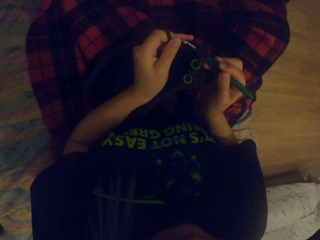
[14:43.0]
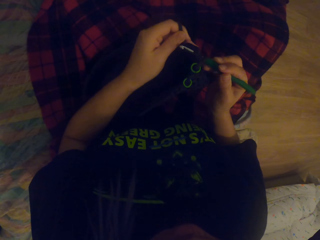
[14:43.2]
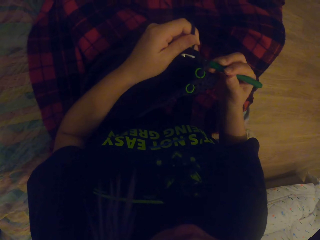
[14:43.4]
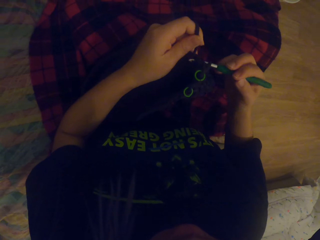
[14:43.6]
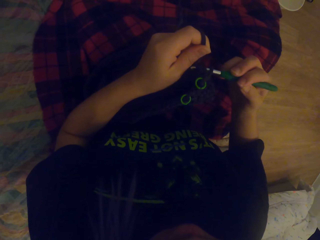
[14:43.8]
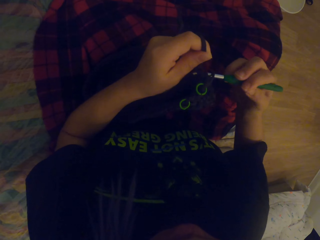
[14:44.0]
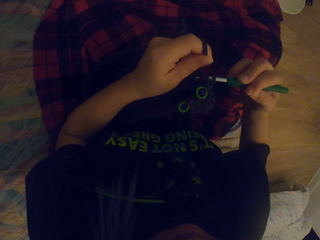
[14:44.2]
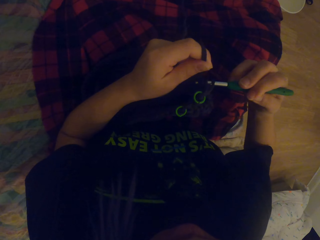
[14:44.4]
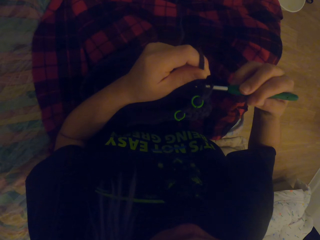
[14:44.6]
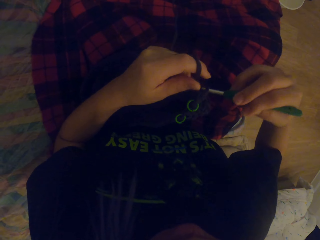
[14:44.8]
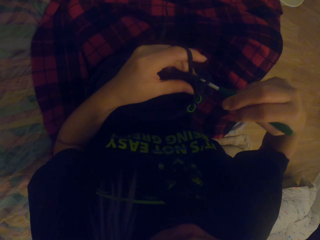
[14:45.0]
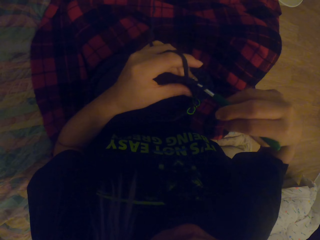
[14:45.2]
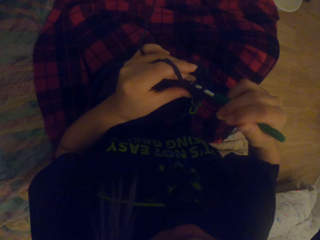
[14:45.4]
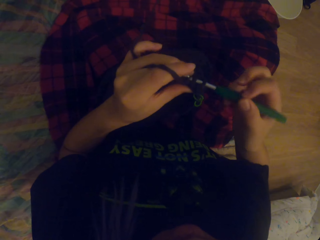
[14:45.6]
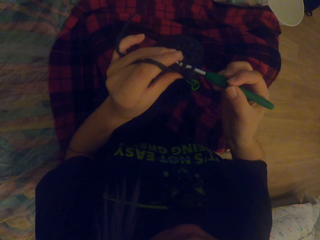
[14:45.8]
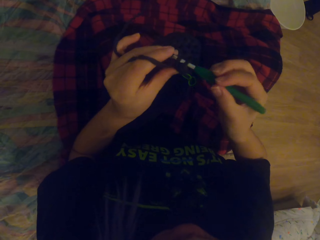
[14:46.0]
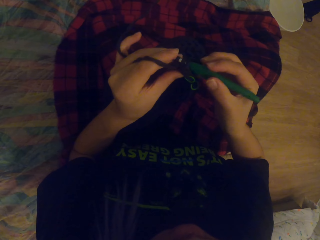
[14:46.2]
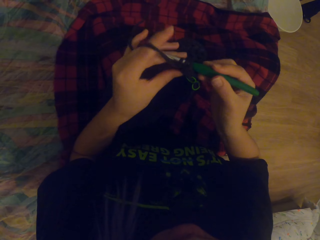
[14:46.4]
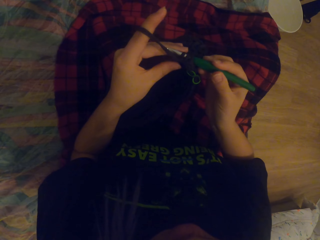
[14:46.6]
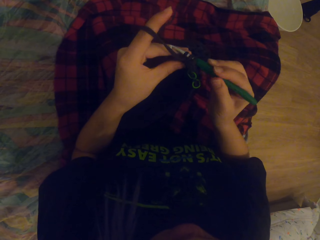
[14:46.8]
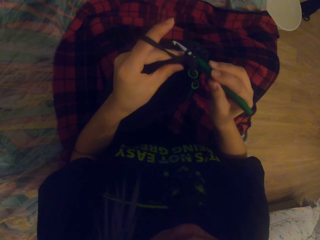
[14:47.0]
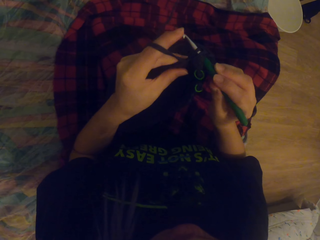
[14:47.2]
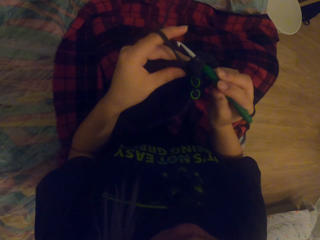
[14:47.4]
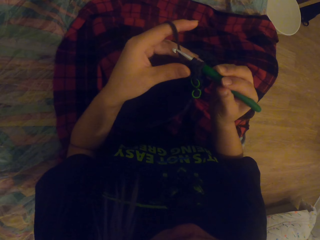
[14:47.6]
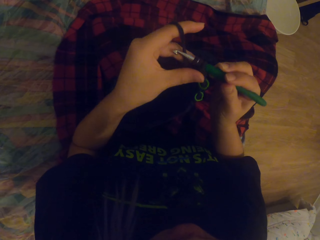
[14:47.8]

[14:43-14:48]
The camera wearer sews.

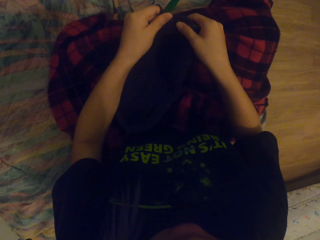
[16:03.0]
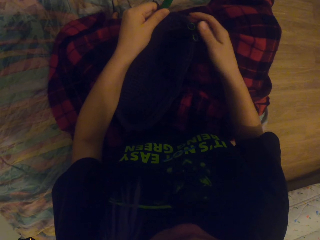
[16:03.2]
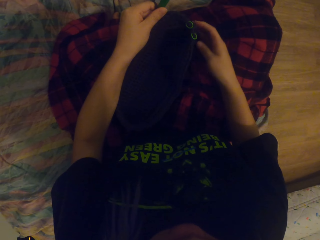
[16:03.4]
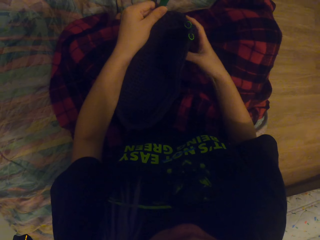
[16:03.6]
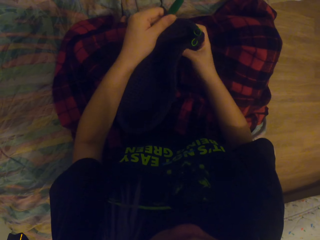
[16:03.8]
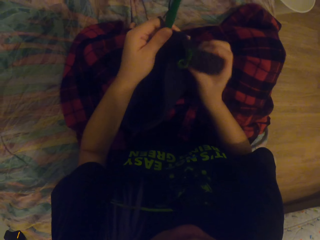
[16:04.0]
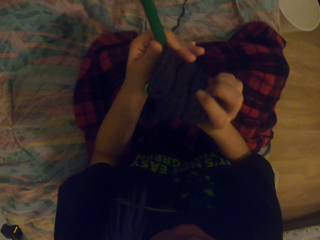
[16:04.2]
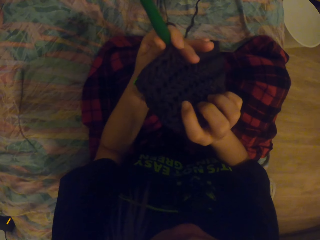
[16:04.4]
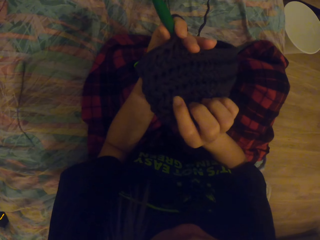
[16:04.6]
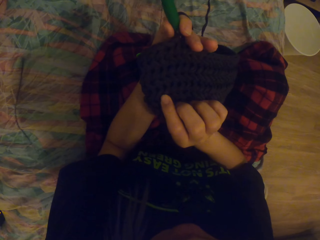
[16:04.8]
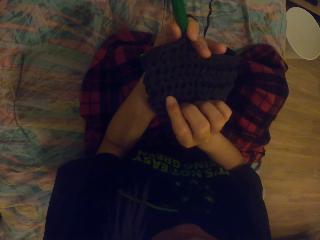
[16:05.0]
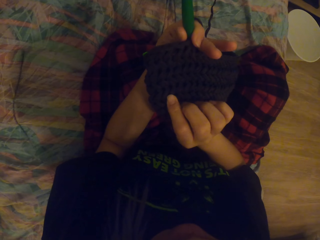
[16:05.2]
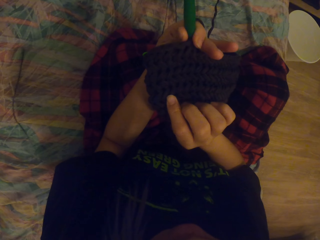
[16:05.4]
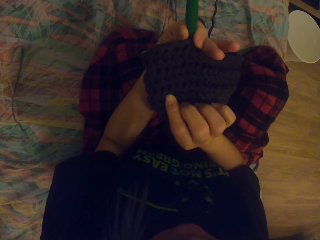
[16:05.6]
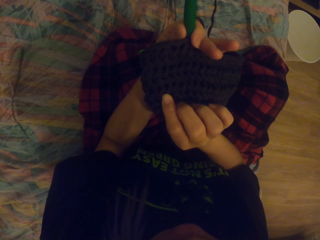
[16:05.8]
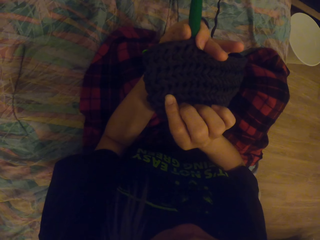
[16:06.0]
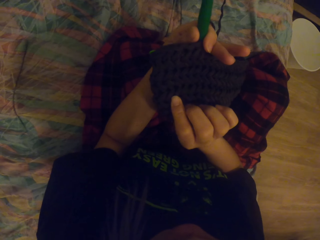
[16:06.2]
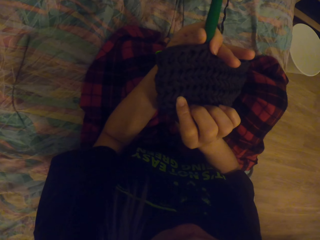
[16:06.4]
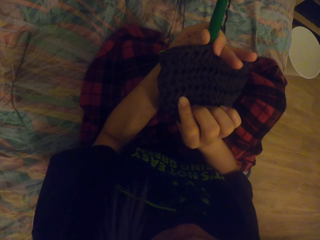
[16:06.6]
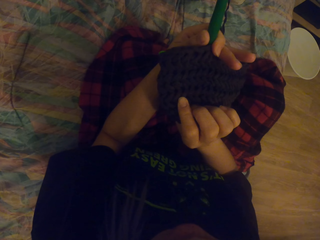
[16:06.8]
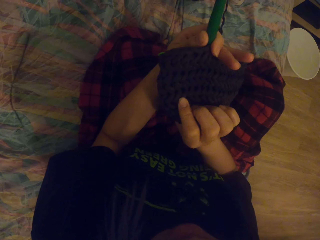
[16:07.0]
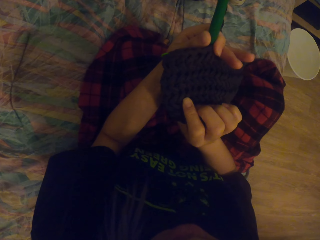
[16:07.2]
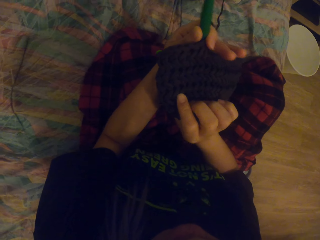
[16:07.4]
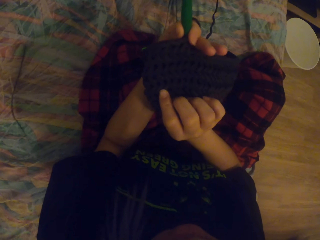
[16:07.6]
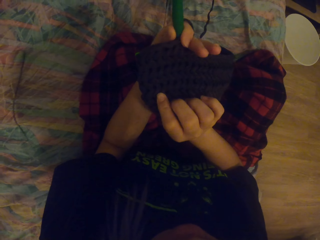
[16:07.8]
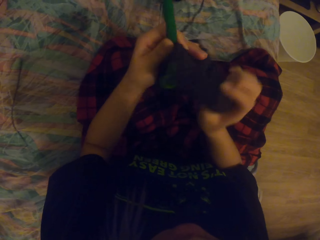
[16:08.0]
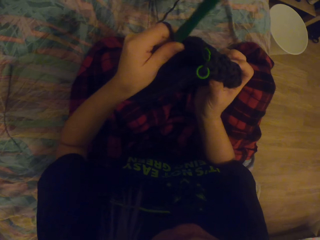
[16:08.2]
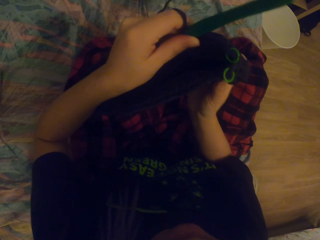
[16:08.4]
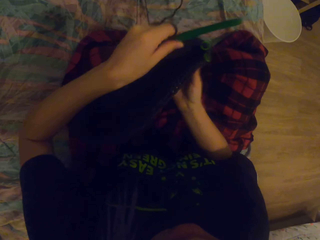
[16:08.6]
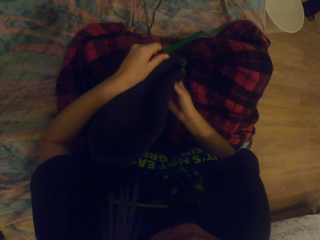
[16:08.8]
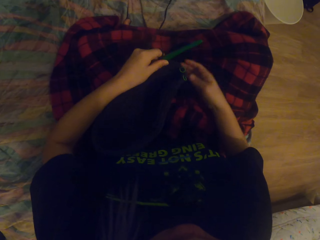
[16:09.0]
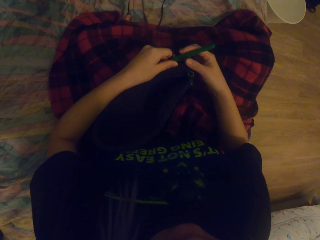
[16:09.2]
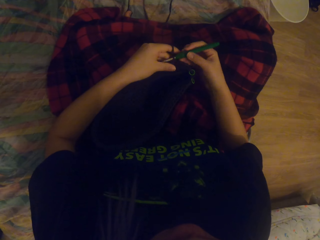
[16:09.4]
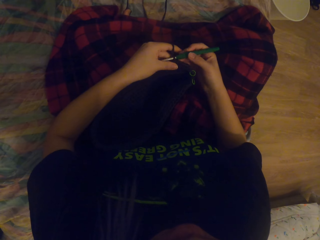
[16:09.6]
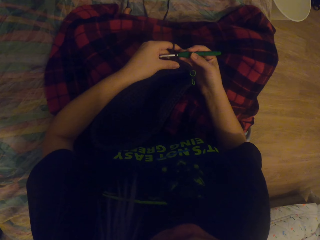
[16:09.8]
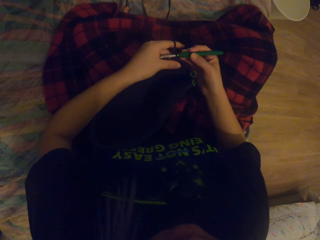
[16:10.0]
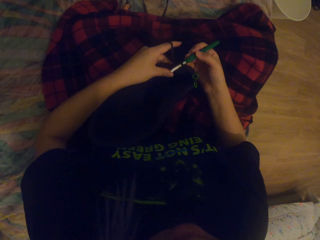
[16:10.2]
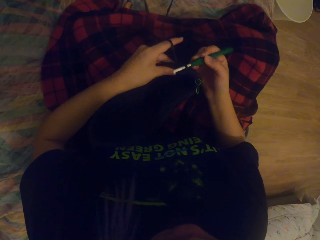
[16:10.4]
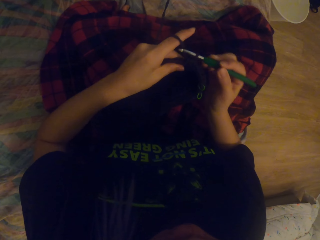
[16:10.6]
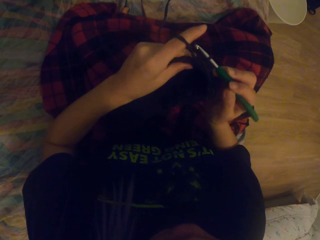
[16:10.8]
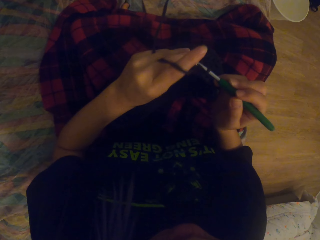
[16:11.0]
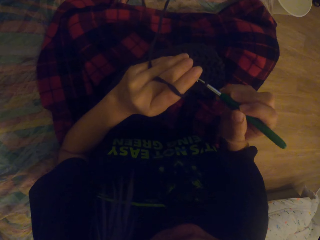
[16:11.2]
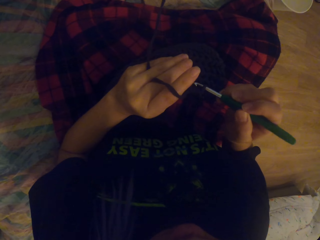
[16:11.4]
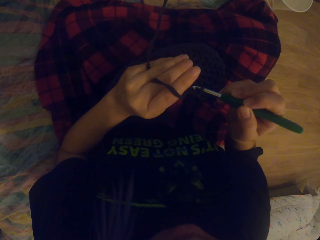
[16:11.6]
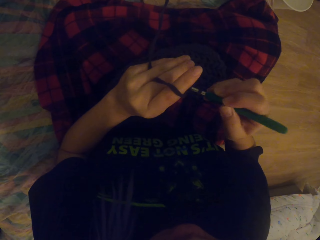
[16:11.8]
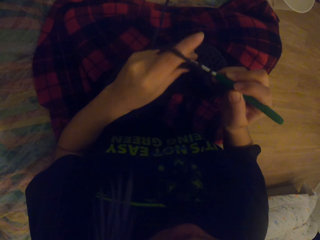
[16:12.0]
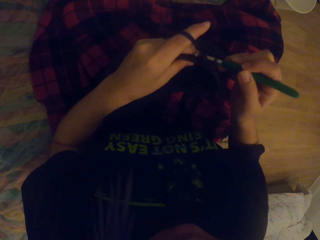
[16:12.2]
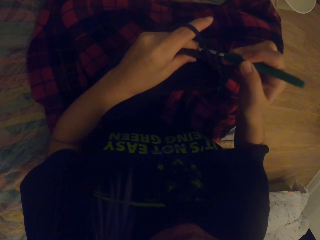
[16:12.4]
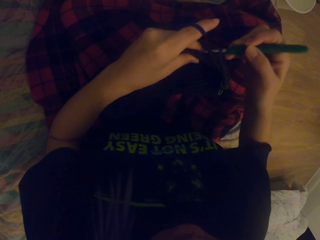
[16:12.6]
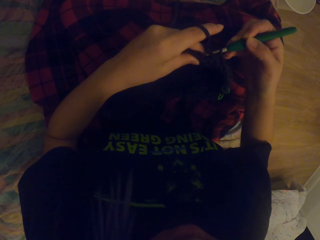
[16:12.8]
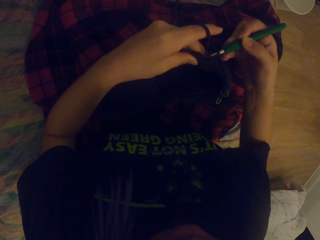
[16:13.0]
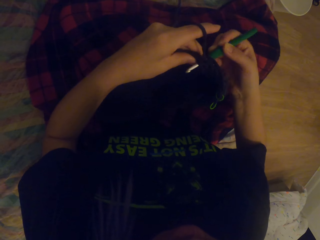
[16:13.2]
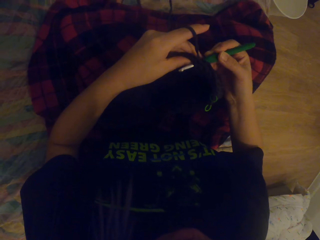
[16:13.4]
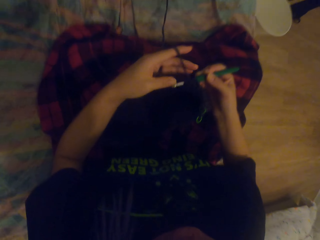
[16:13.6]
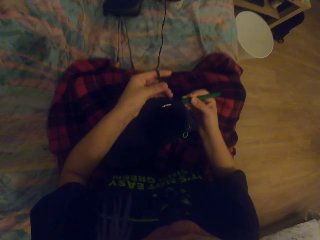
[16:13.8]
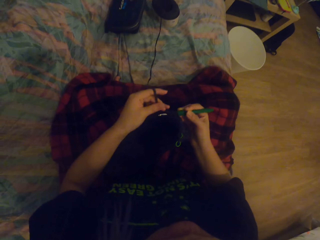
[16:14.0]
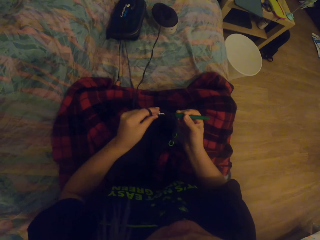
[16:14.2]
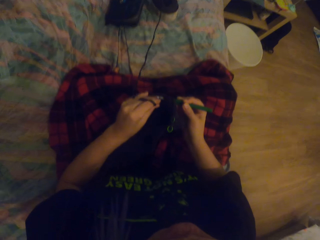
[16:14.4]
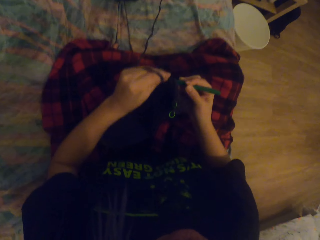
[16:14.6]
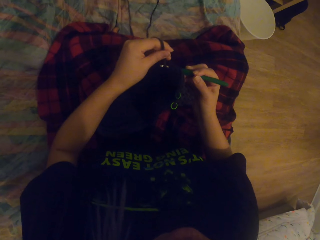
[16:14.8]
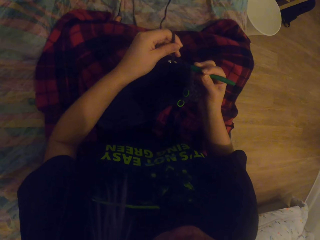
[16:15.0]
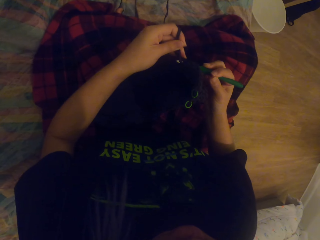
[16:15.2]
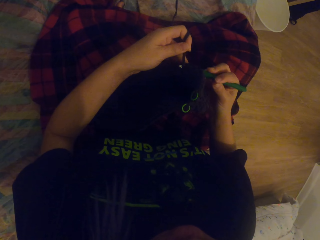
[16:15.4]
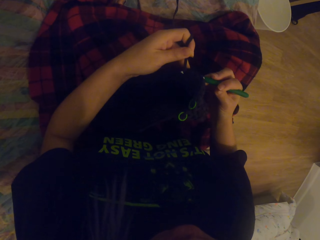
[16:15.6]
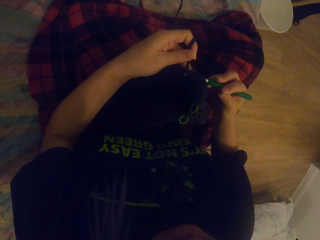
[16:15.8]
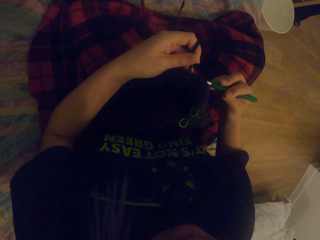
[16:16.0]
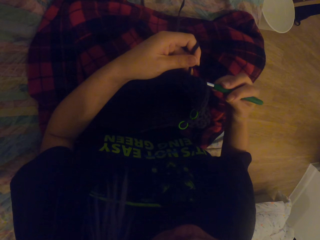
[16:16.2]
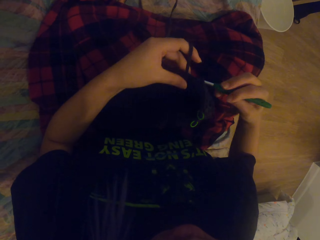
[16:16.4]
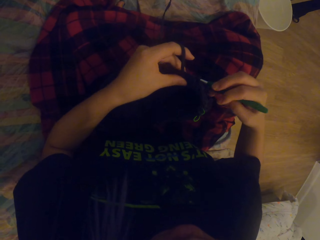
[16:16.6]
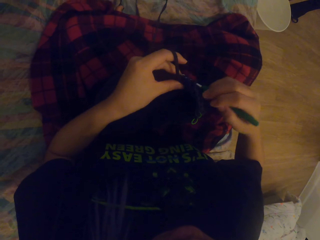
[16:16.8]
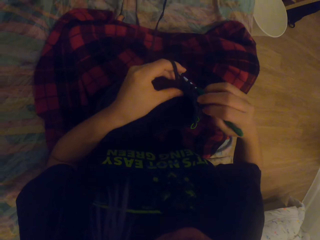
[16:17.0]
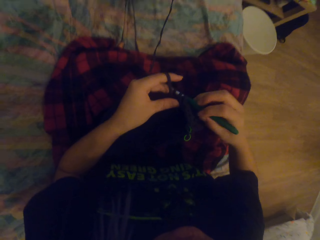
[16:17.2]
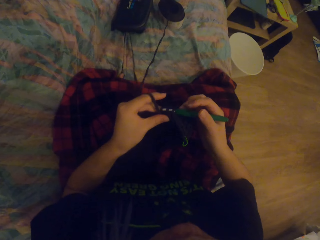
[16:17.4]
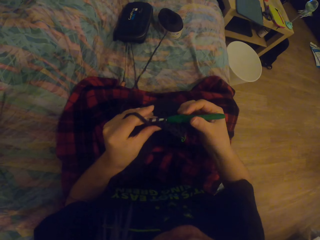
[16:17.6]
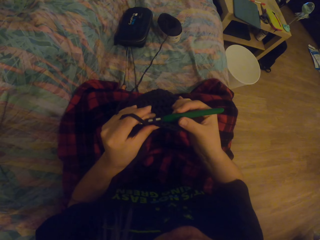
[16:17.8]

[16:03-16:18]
The camera wearer gets a look at the sewn wool. They sew.

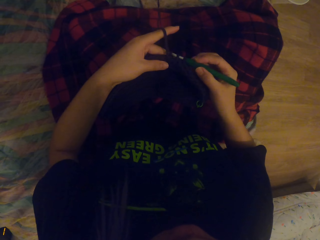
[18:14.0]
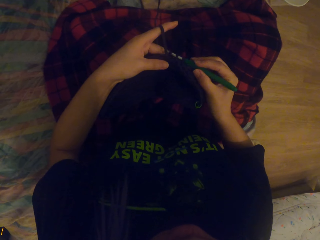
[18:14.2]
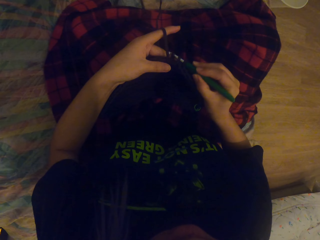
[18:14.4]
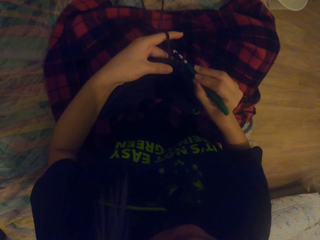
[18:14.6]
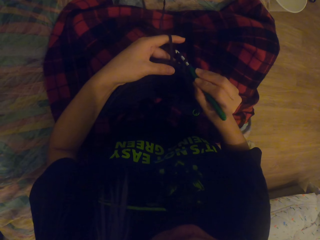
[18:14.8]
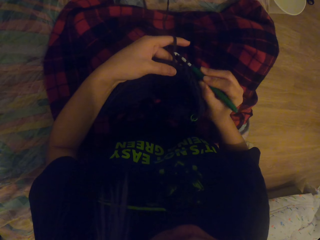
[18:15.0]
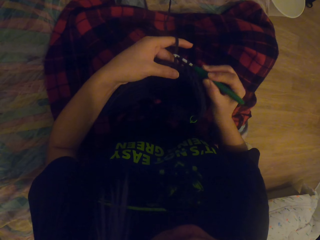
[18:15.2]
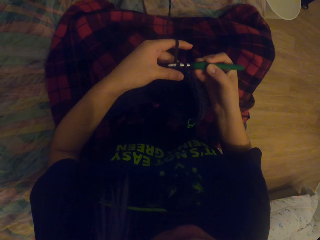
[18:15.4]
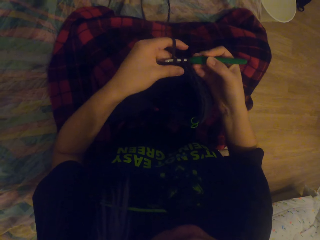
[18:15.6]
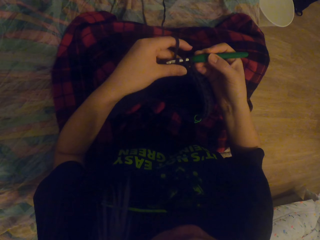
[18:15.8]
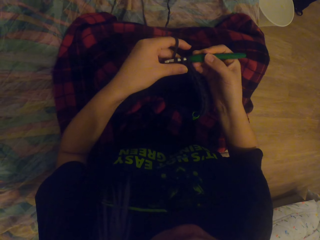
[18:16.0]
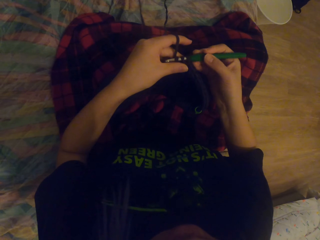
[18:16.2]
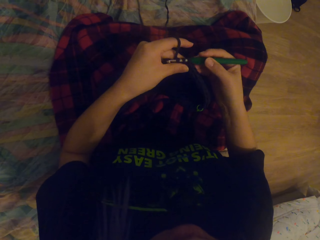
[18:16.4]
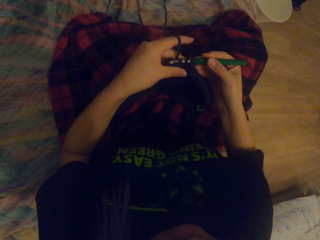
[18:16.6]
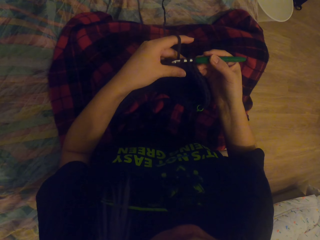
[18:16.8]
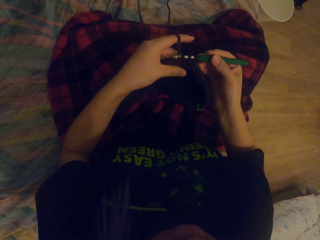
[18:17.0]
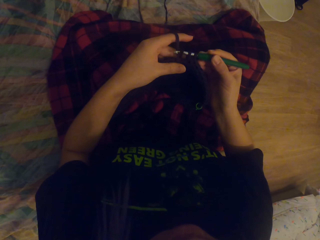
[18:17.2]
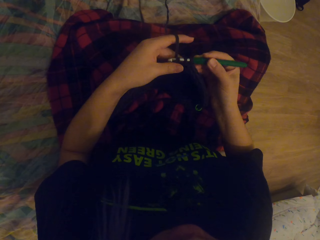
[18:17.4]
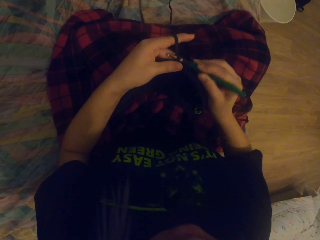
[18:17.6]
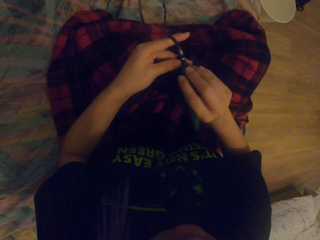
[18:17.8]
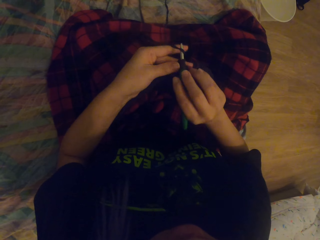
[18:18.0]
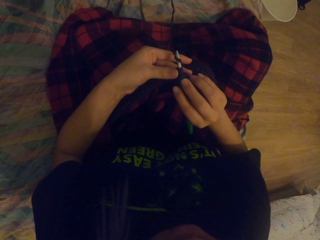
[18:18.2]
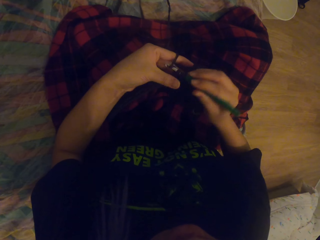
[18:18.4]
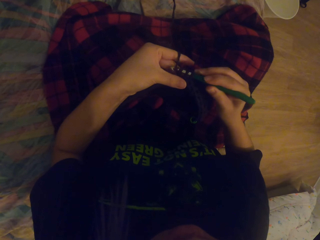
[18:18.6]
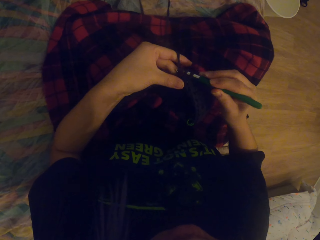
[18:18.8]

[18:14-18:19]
The camera wearer moves the fabric. They knit the fabric with the needle.
